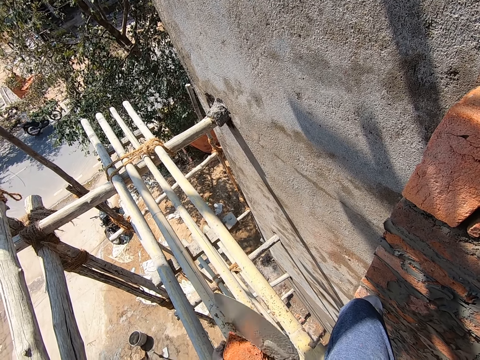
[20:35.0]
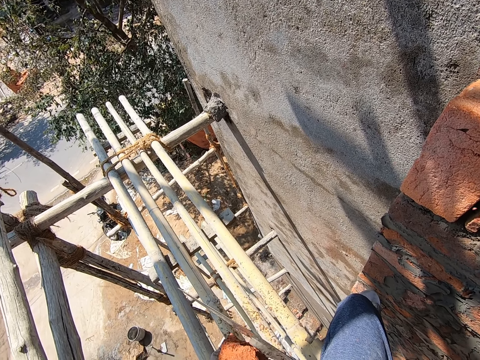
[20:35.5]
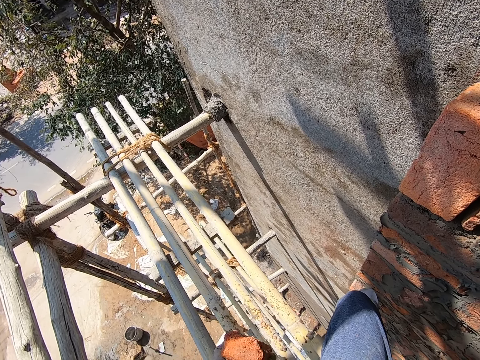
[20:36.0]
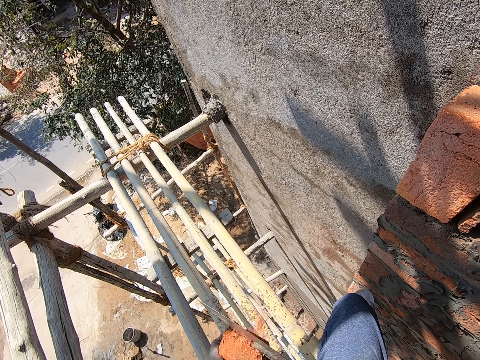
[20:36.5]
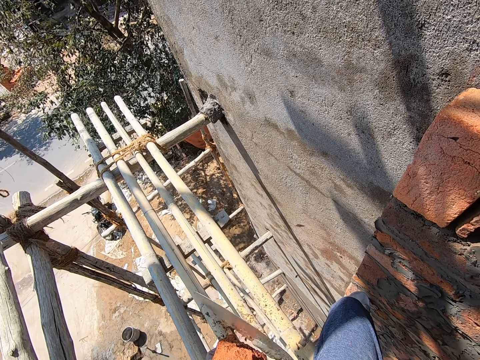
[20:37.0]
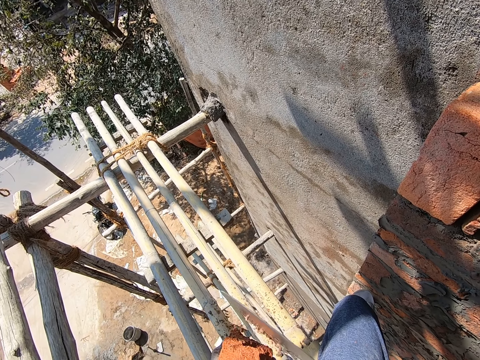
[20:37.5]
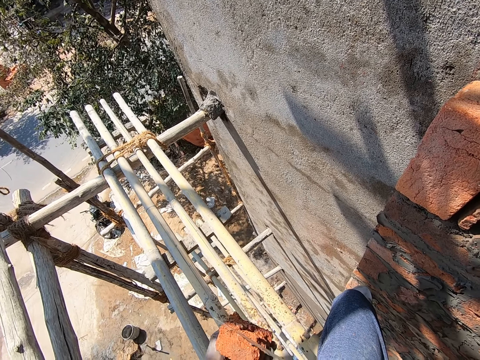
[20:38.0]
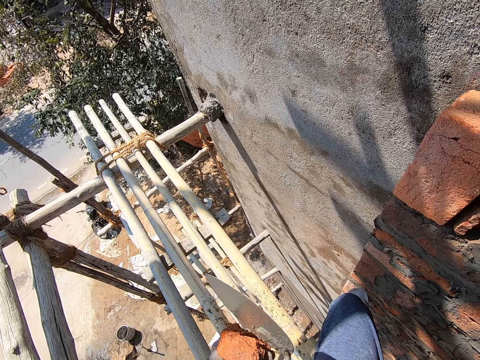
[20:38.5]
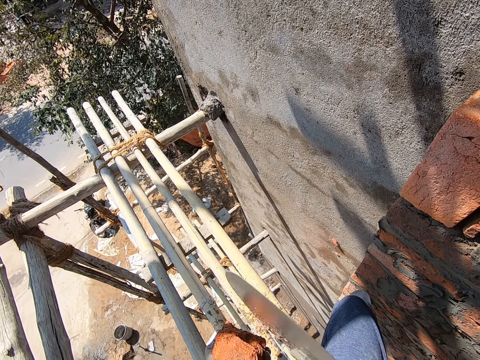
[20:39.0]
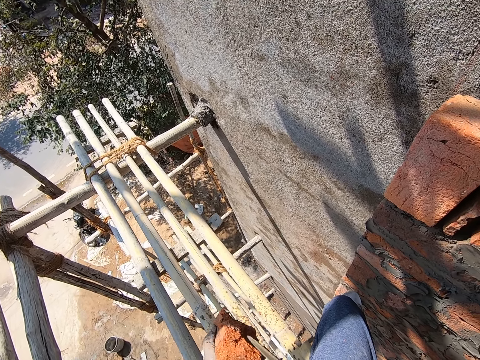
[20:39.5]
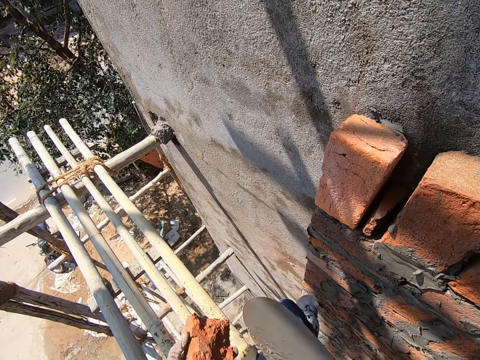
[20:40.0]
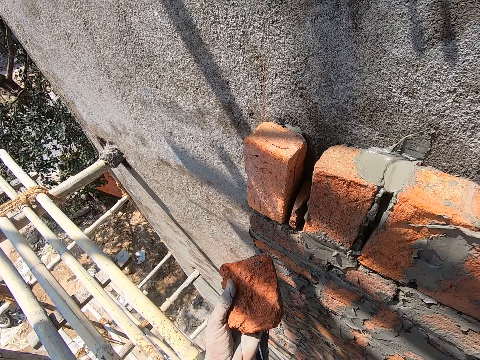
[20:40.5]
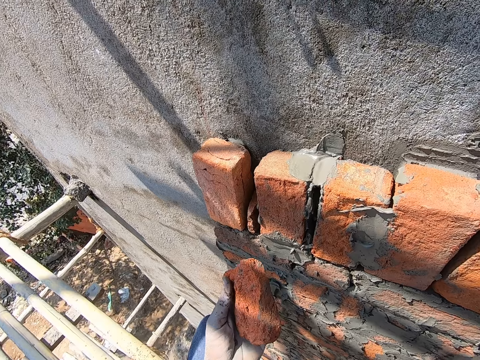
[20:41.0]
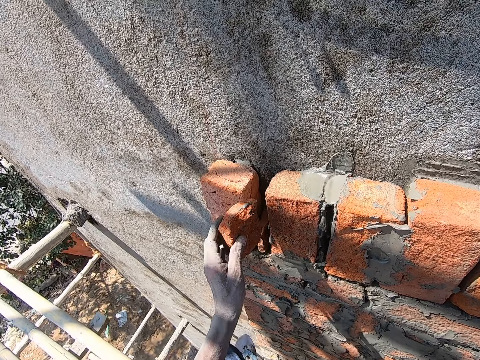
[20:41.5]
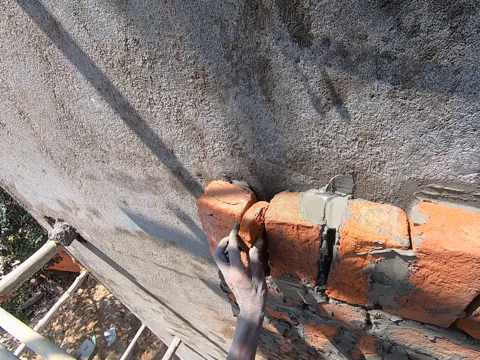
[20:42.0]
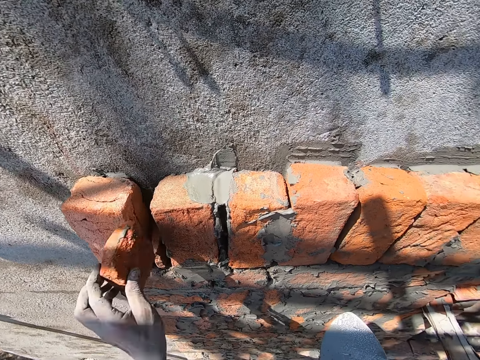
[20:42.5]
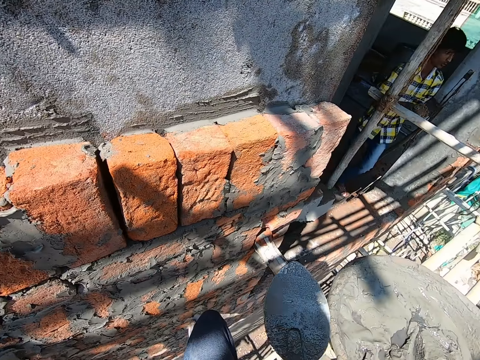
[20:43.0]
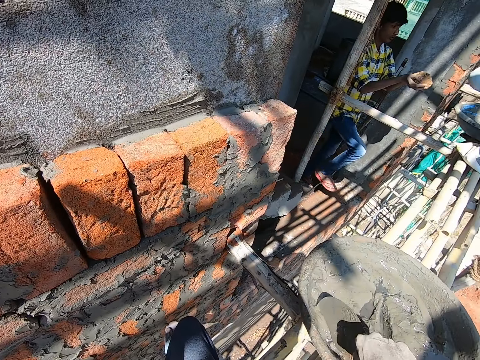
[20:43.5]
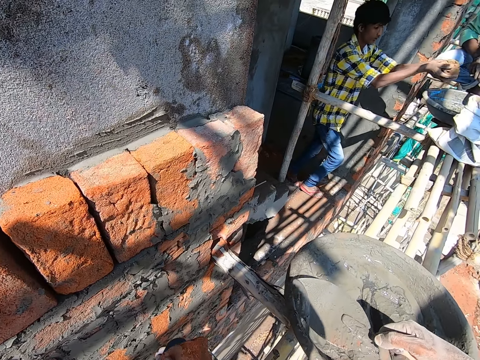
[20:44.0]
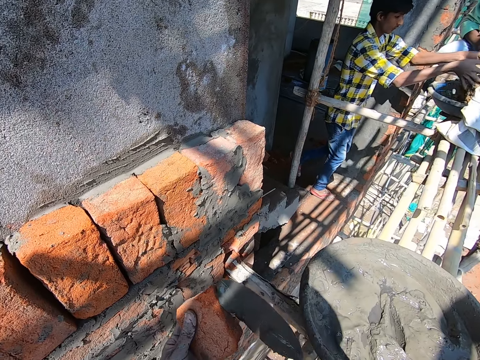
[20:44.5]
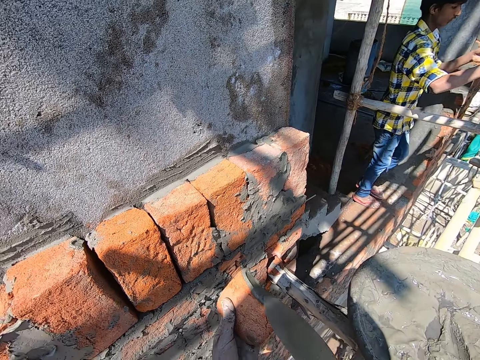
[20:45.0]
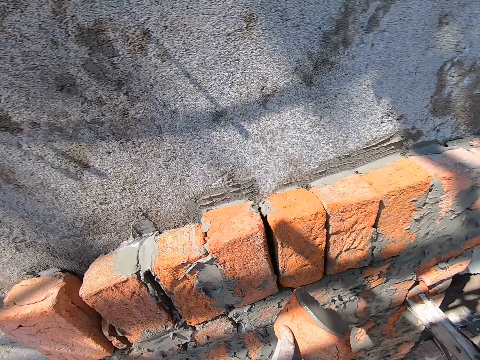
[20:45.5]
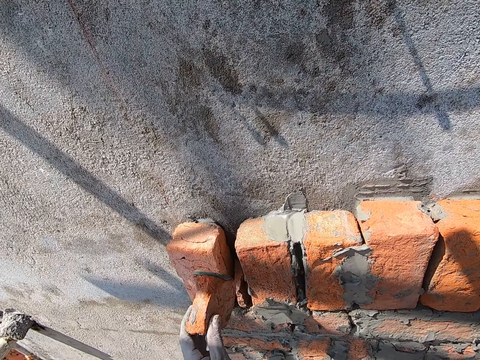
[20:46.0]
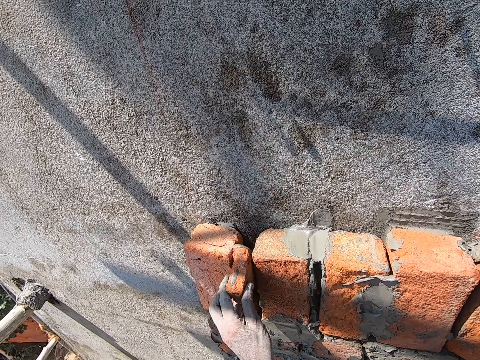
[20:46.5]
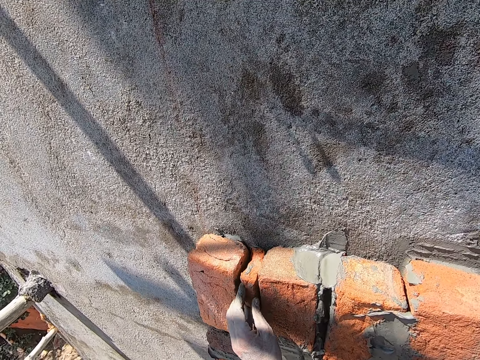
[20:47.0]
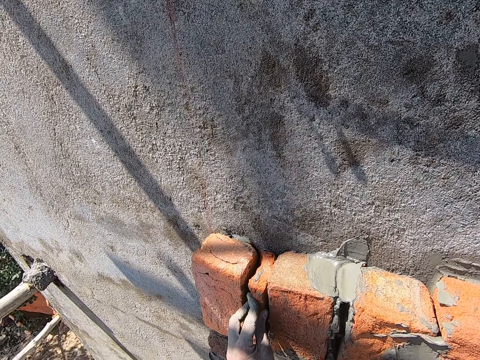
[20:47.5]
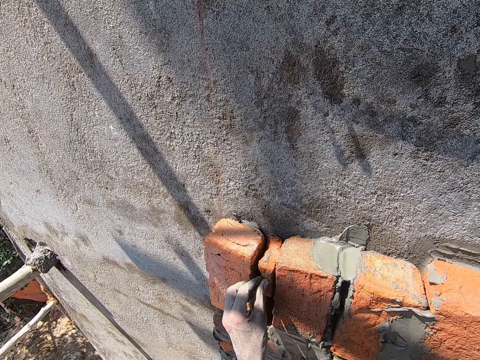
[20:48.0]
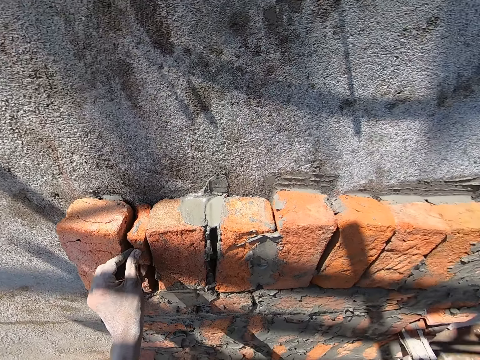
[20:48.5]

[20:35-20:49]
The camera wearer places the brick in his left hand in the brick on the wall perpends. He removes the brick in his left hand from the brick on the wall perpends. A man holds sand in his hands. The camera wearer scoops cement mortar from the head pan of cement mortar on a scaffold board with the brick trowel in his right hand. The man pours the sand in his hands into the head pan of cement mortar on the scaffold board. The camera wearer applies the cement mortar with the brick trowel in his right hand on the brick in his left hand. He attaches the brick in his left hand to the perpends of the brick on the wall.

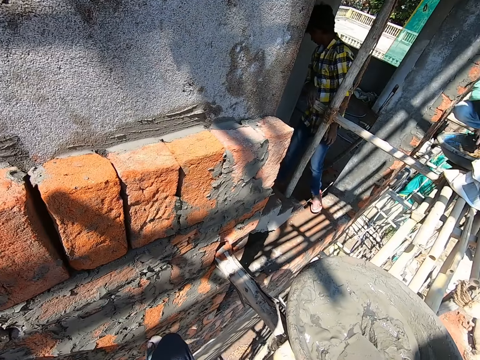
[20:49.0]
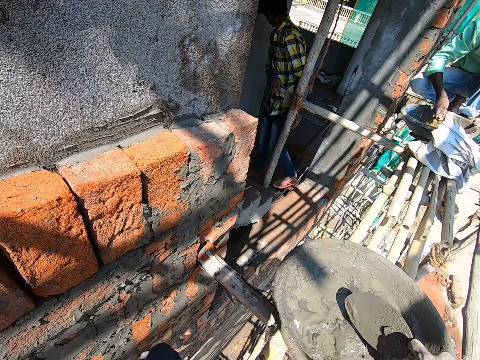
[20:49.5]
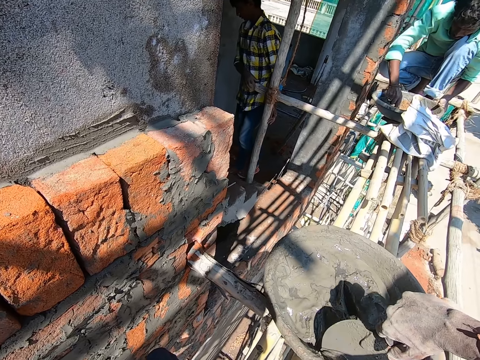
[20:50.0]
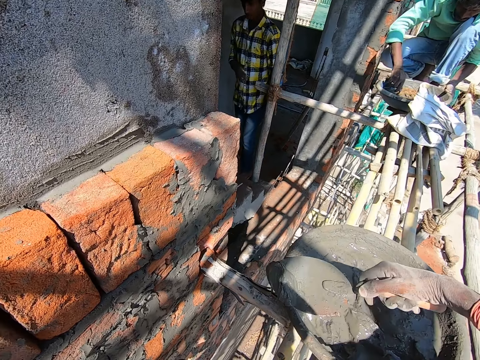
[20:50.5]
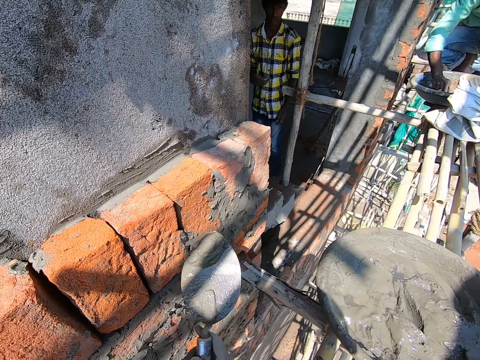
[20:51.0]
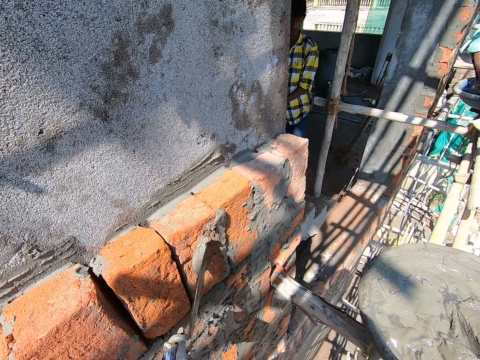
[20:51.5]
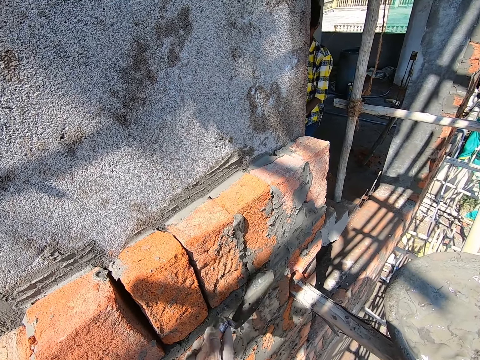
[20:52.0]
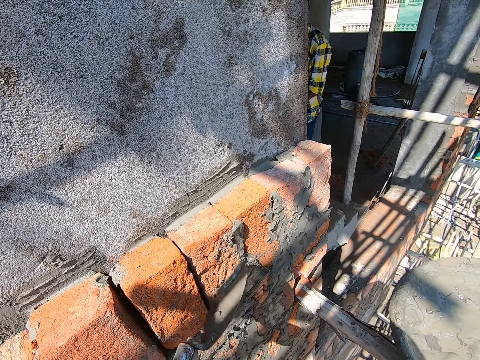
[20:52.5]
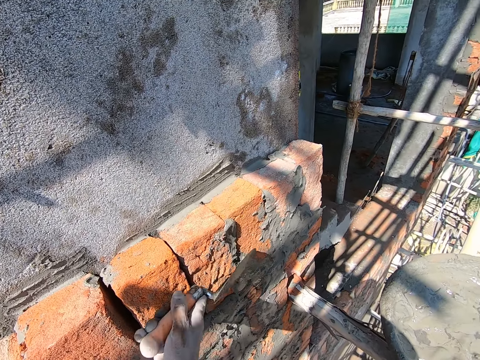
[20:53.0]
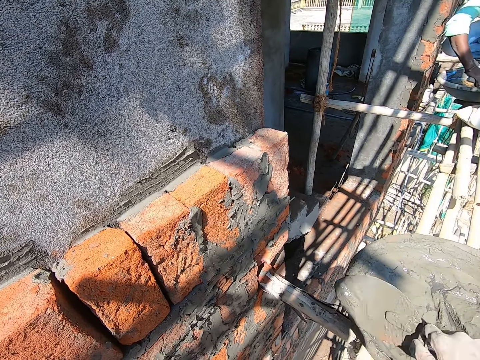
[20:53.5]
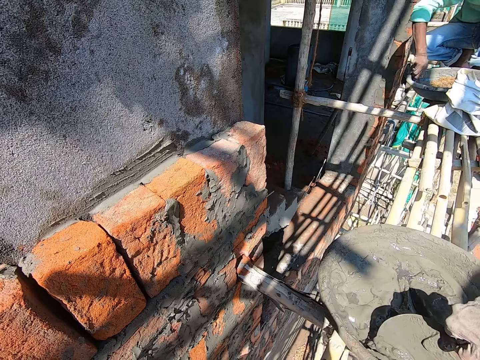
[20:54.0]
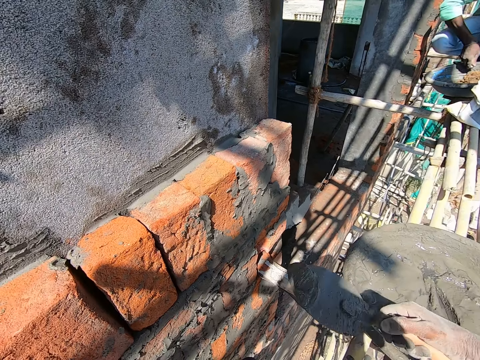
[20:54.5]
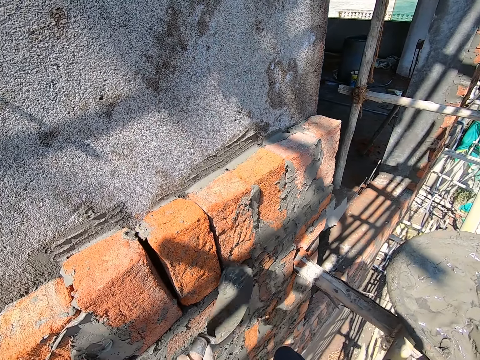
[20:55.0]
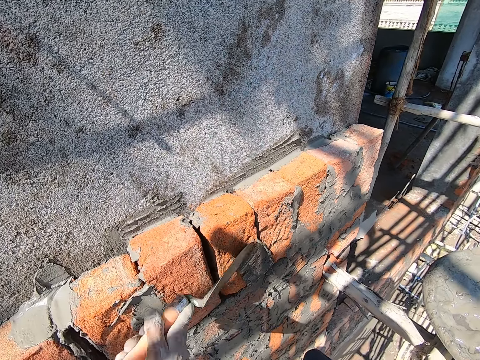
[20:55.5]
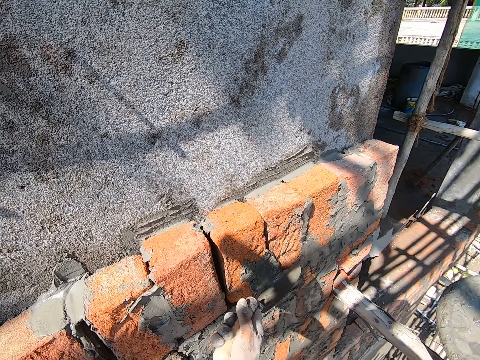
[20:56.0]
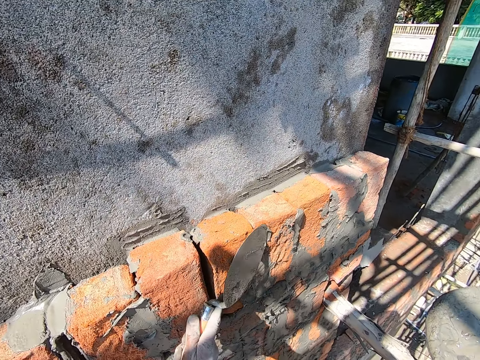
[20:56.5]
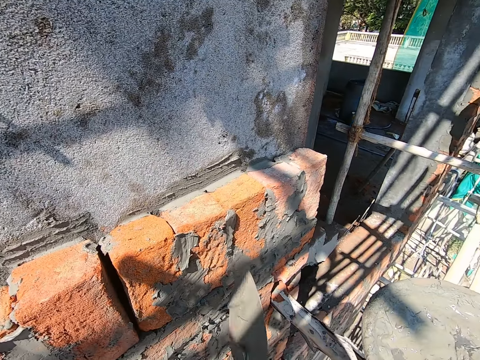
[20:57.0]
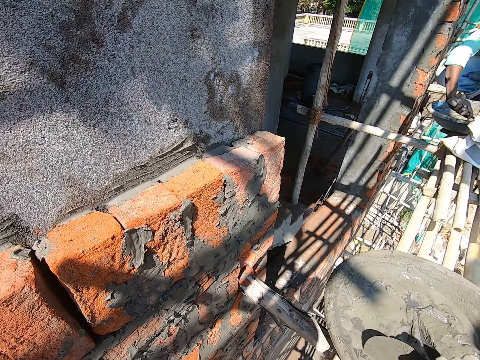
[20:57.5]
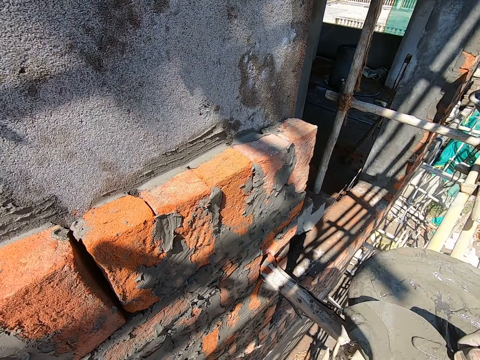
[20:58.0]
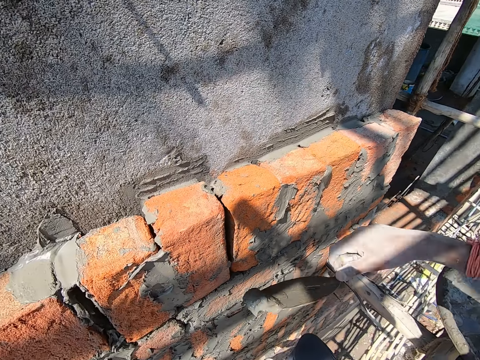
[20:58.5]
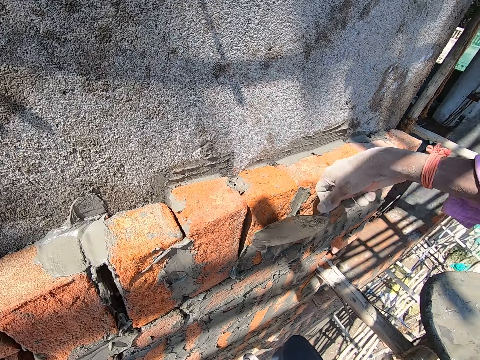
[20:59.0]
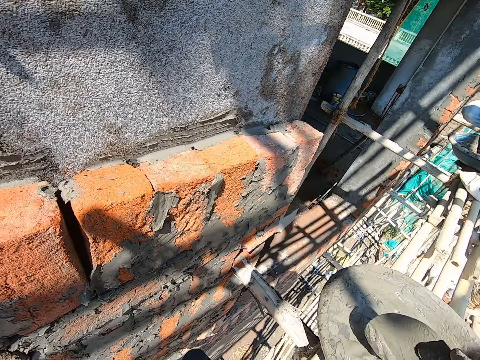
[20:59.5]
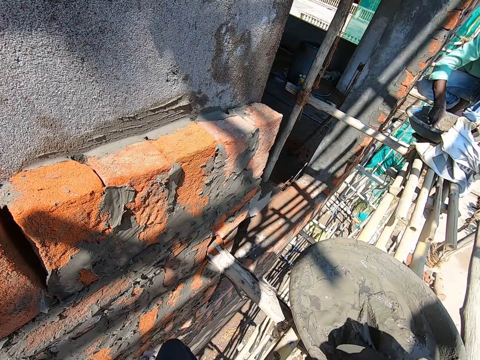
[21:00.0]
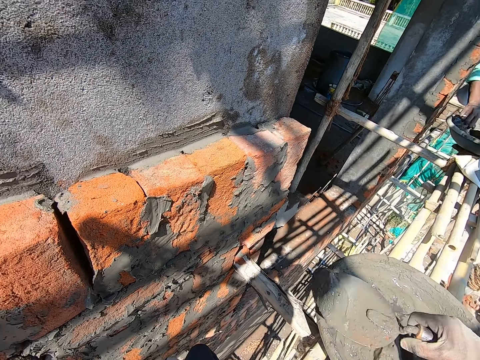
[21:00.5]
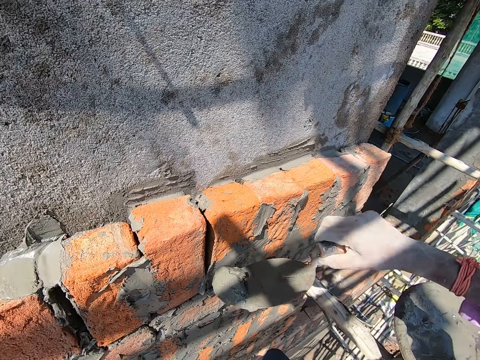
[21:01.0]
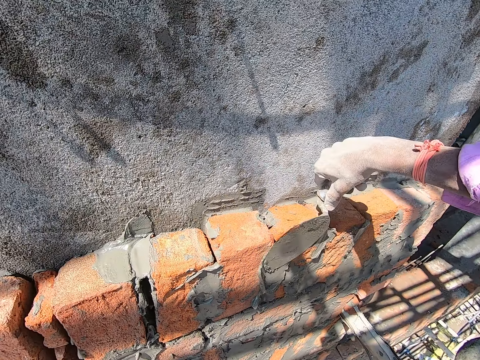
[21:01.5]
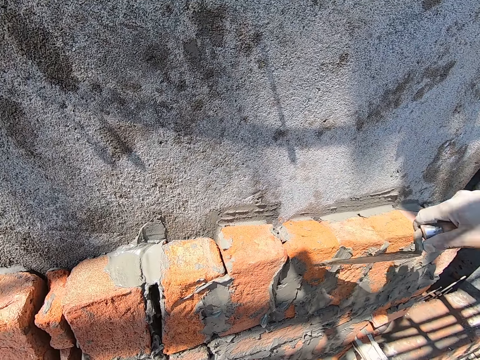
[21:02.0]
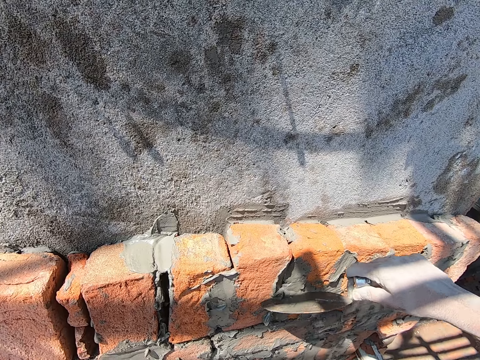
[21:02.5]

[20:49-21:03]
A man stirs the sand in the head pan of cement mortar on the scaffold with the brick trowel in his right hand. The camera wearer scoops cement mortar from the head pan of cement mortar on the scaffold board with the brick trowel in his right hand. He applies cement mortar on the wall with the brick trowel in his right hand. He scoops cement mortar from the head pan of cement mortar on the scaffold board with the brick trowel in his right hand. He applies cement mortar on the wall with the brick trowel in his right hand. He scoops cement mortar from the head pan of cement mortar on the scaffold board with the brick trowel in his right hand. He applies cement mortar on the wall with the brick trowel in his right hand. He scoops cement mortar from the head pan of cement mortar on the scaffold board with the brick trowel in his right hand. He applies cement mortar on the wall with the brick trowel in his right hand.
